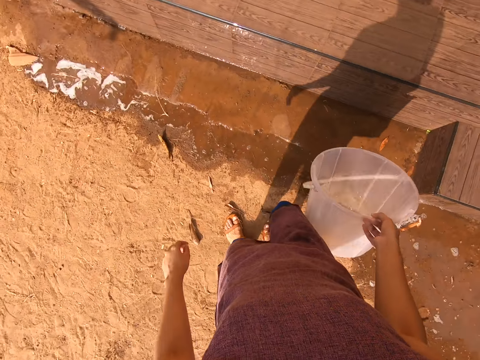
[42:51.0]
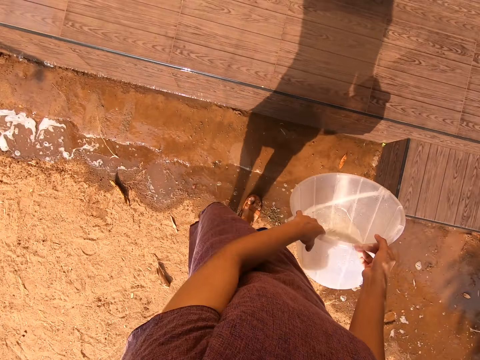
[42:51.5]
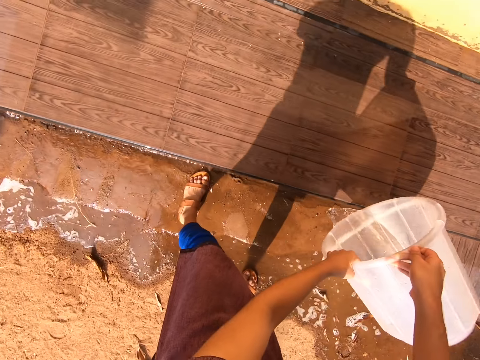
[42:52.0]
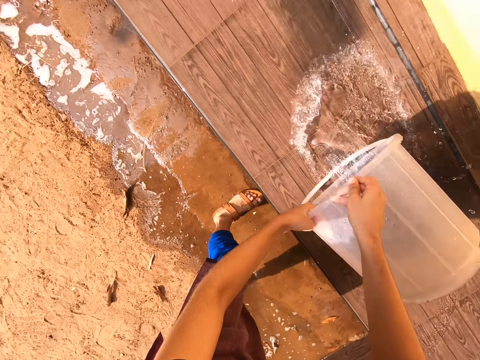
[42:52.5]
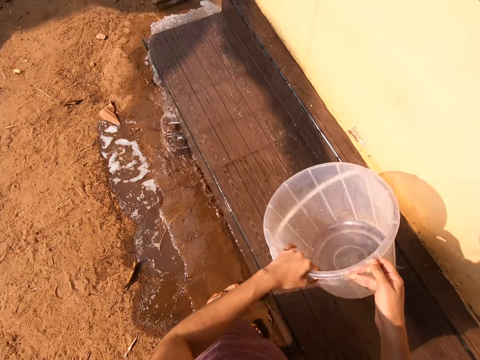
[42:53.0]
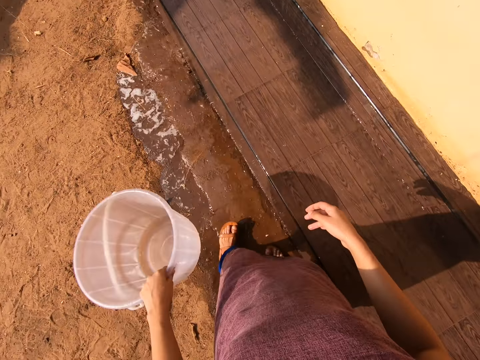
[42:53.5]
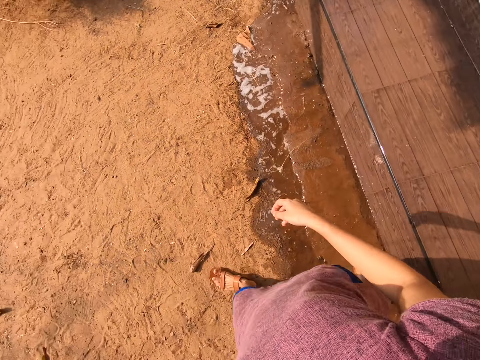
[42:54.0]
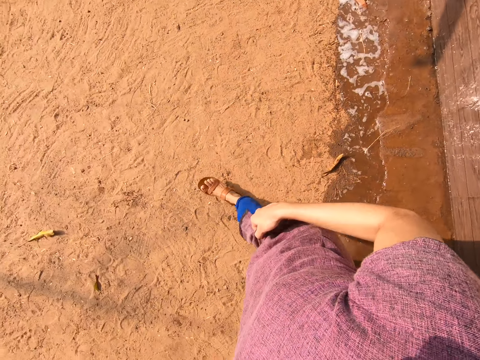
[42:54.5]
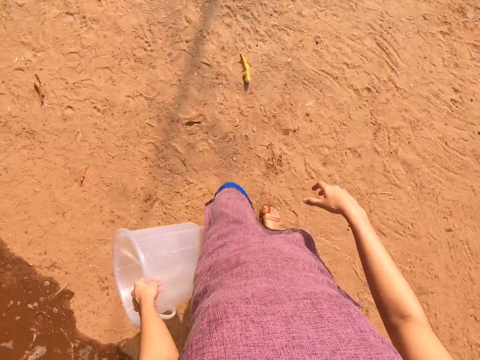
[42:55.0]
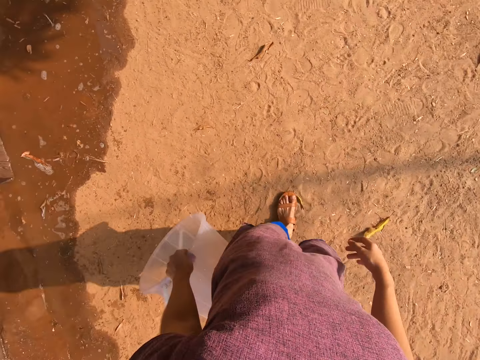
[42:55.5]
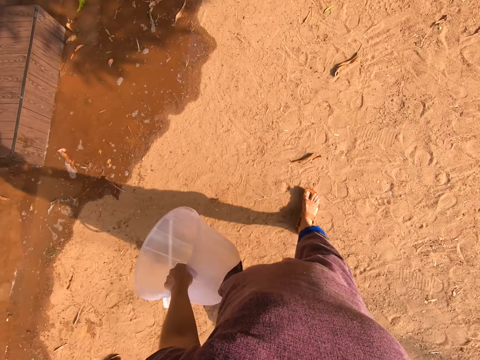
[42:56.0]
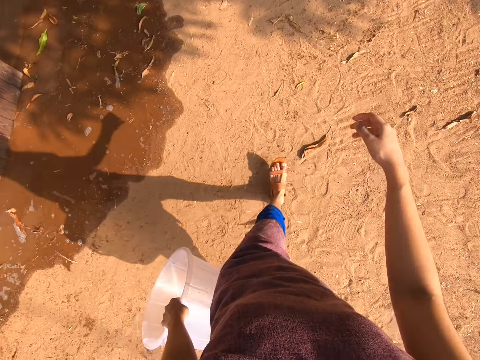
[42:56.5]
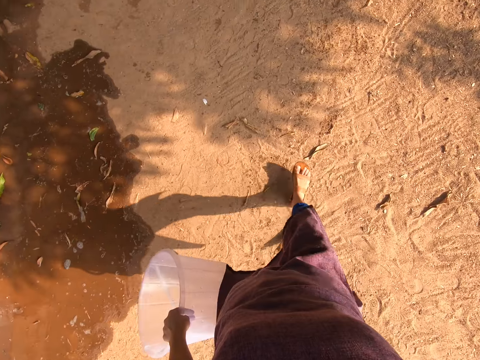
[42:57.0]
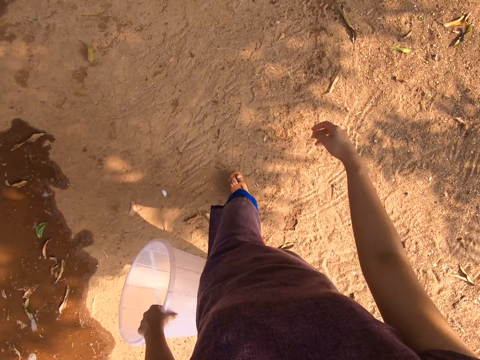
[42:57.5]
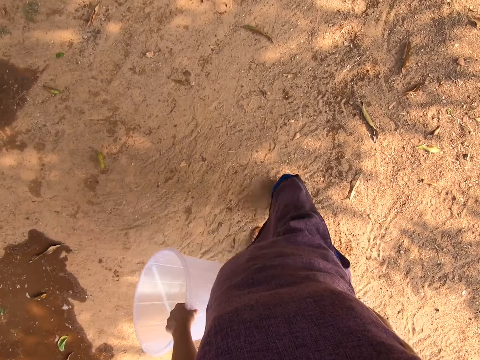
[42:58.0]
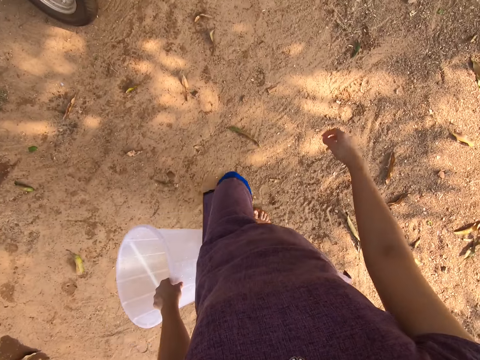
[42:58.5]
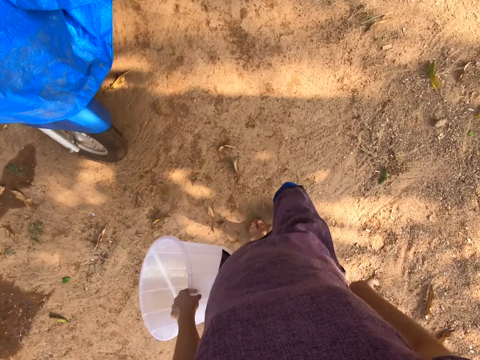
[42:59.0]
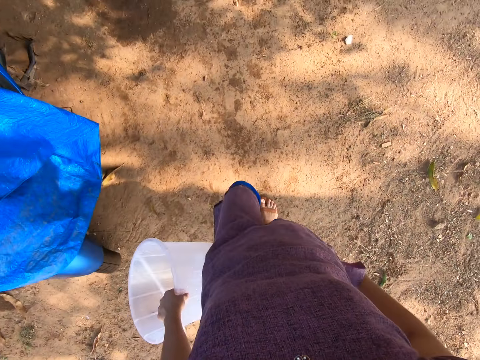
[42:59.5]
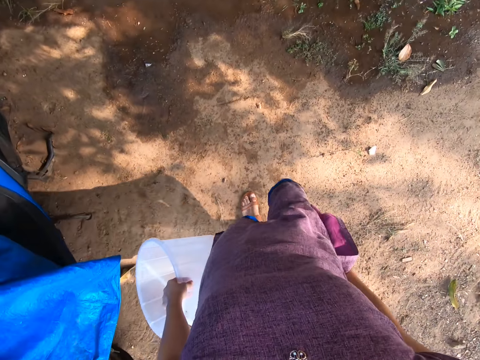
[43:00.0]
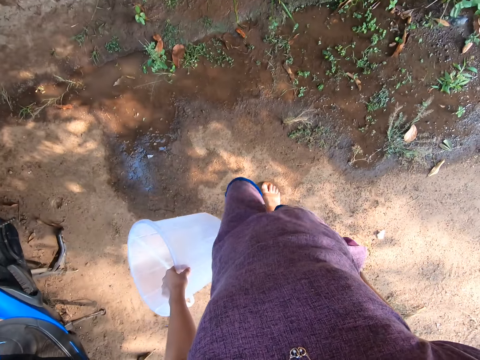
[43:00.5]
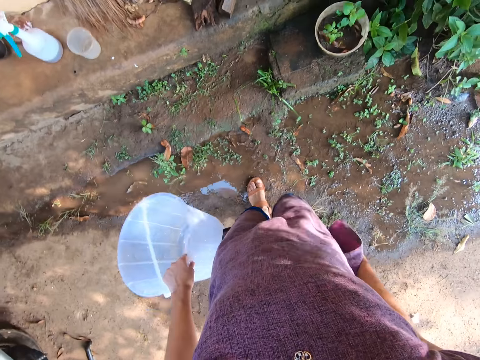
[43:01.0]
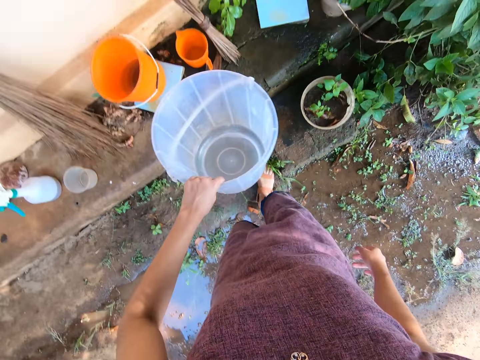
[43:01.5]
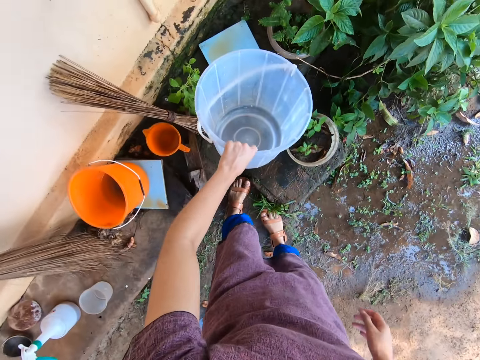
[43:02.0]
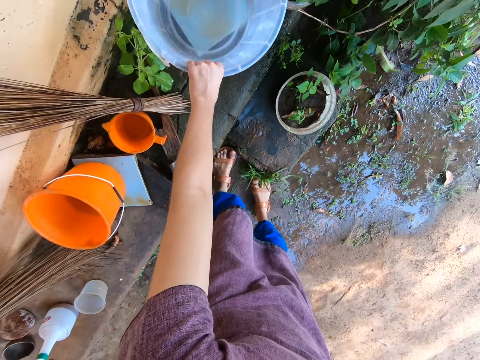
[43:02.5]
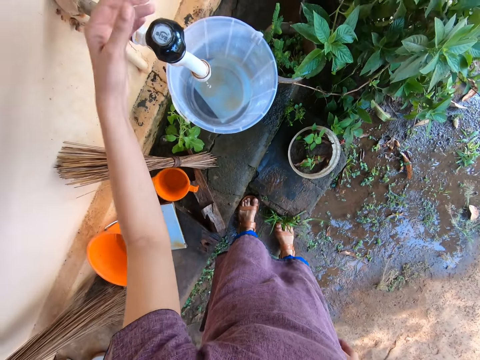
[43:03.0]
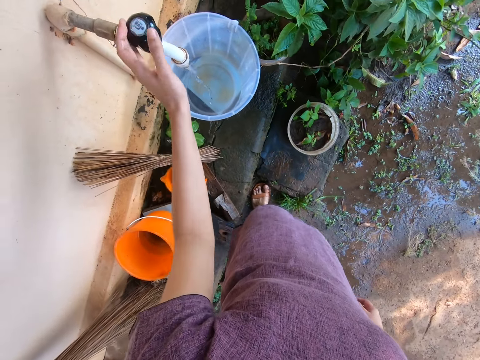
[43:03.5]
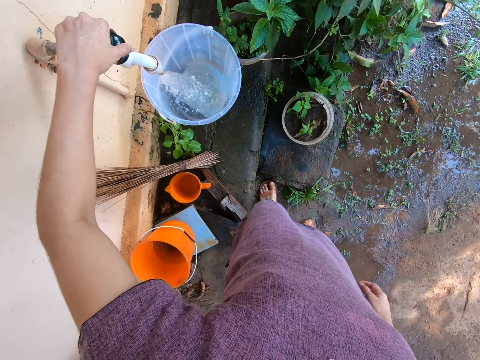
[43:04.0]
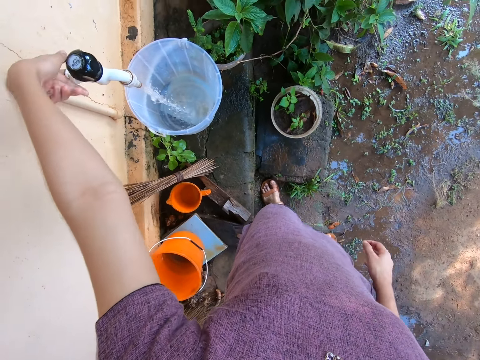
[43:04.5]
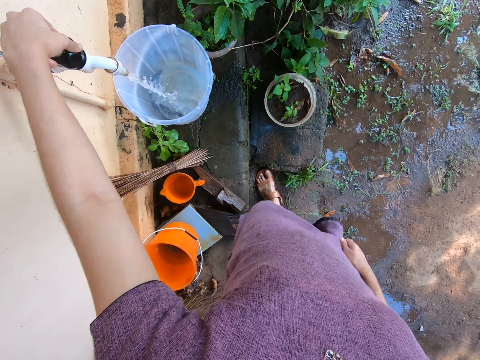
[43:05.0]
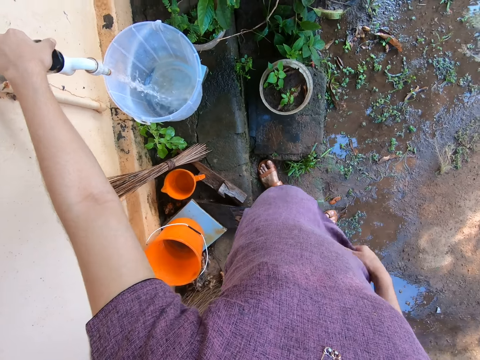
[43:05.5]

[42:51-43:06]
The camera wearer holds the bucket with both hands. She pours water on the wooden pavement from the bucket of water with both hands. She holds the bucket with her left hand. She walks on the ground towards the tap. She drops the bucket on the ceramic pavement under the tap with her left hand. She turns on the tap on the wall with her left hand.

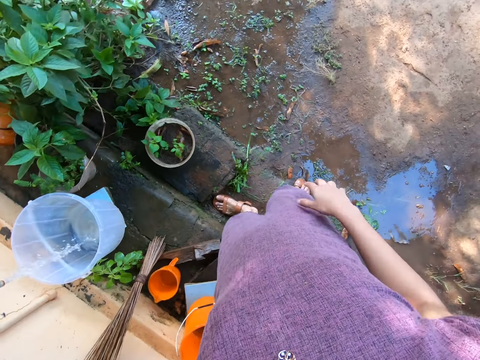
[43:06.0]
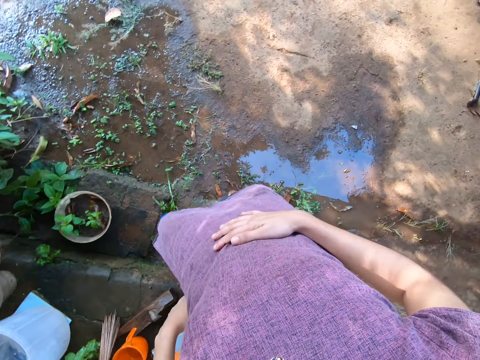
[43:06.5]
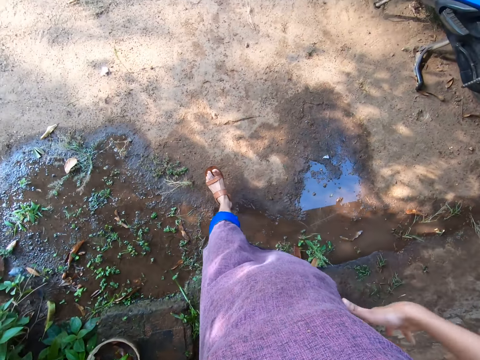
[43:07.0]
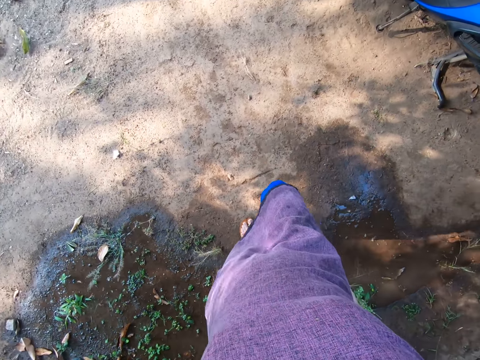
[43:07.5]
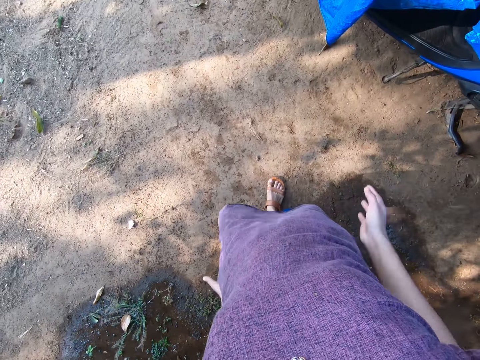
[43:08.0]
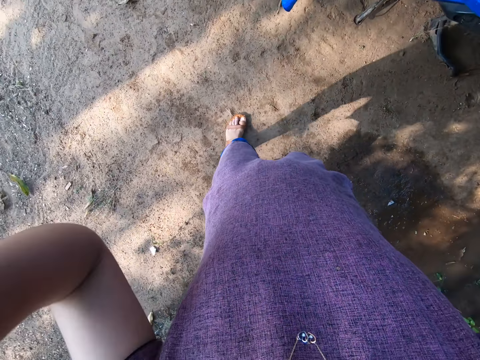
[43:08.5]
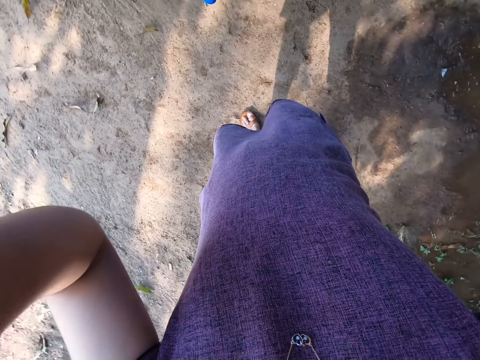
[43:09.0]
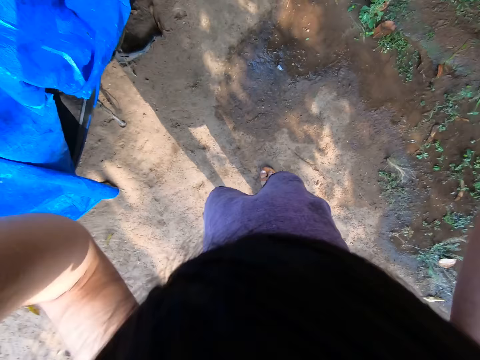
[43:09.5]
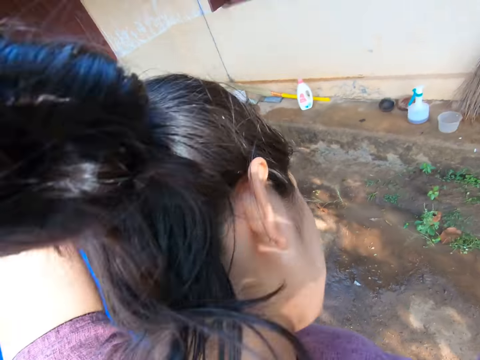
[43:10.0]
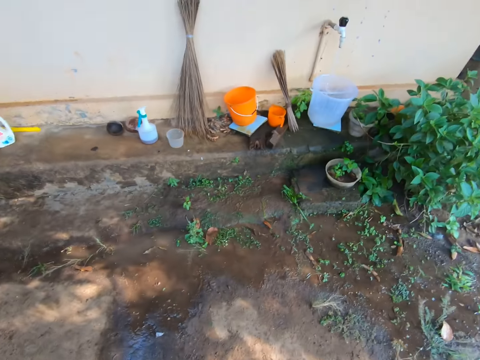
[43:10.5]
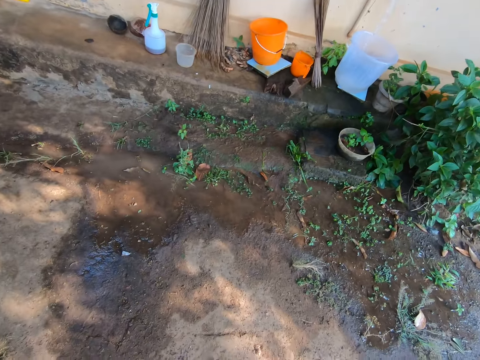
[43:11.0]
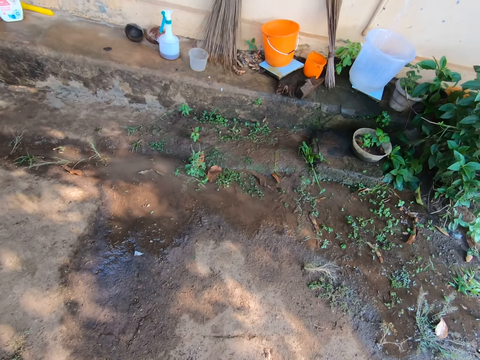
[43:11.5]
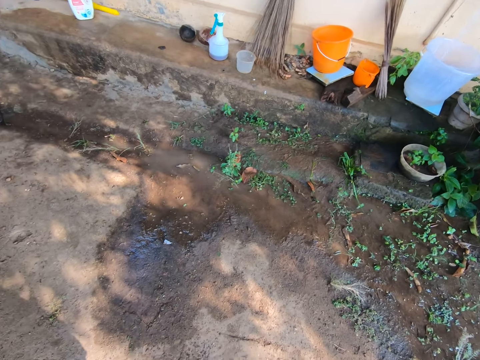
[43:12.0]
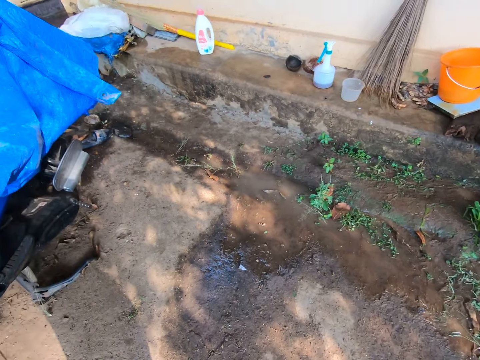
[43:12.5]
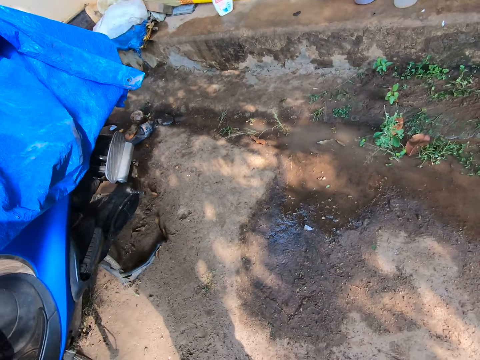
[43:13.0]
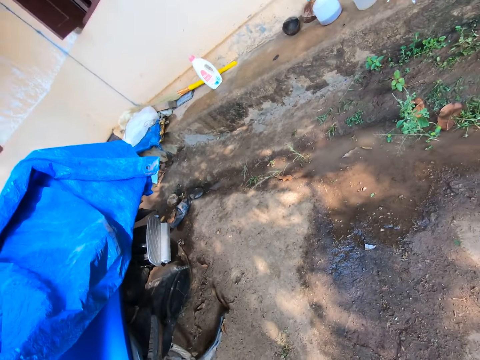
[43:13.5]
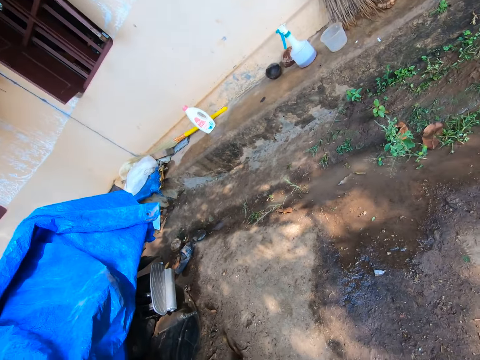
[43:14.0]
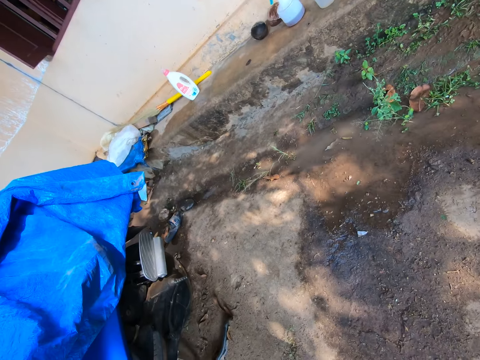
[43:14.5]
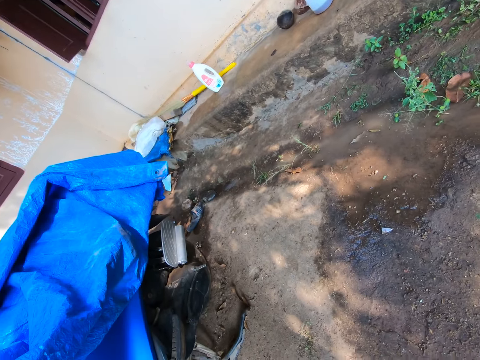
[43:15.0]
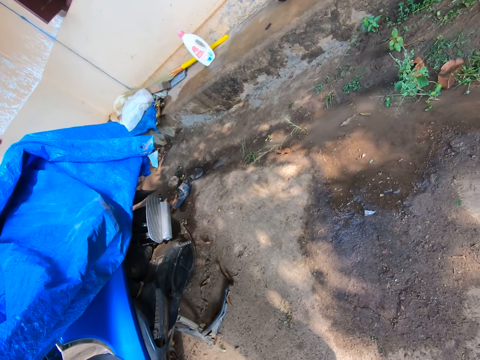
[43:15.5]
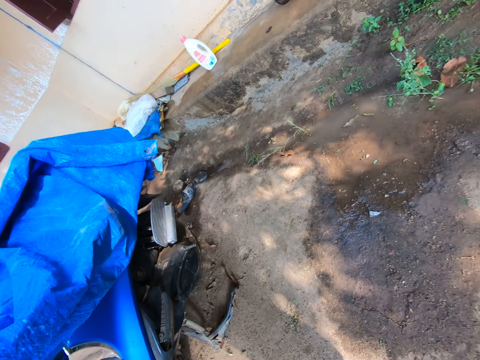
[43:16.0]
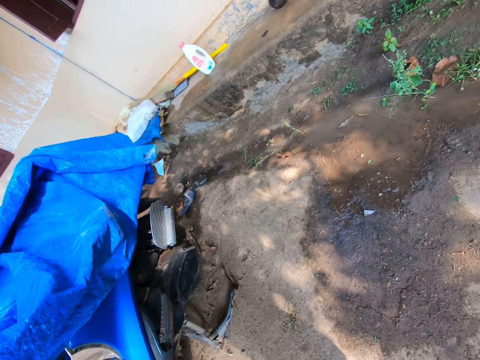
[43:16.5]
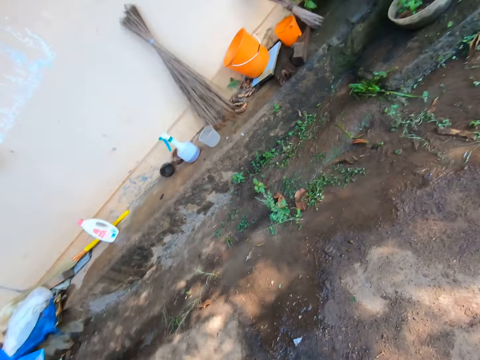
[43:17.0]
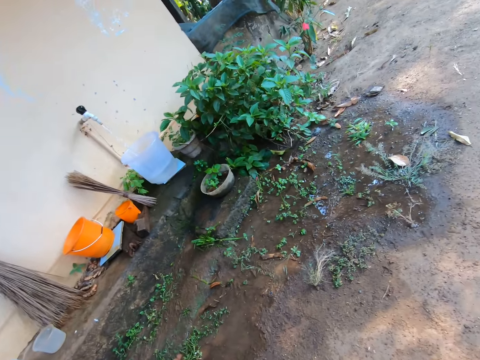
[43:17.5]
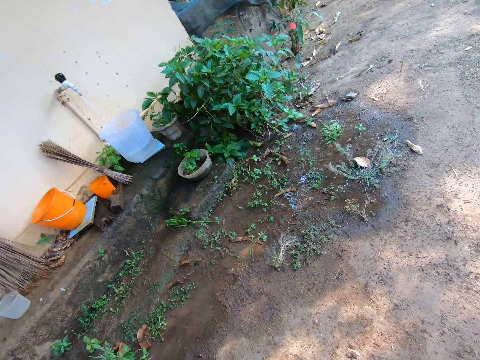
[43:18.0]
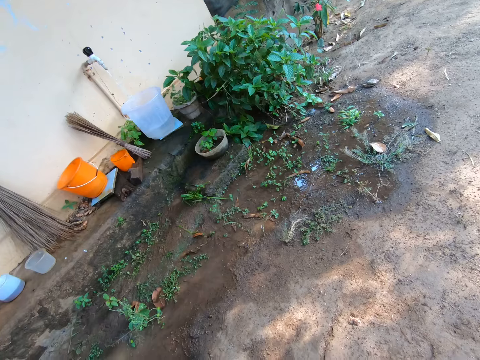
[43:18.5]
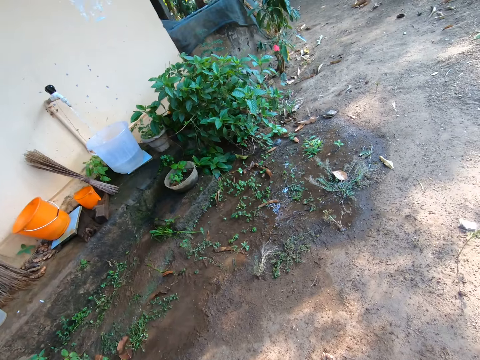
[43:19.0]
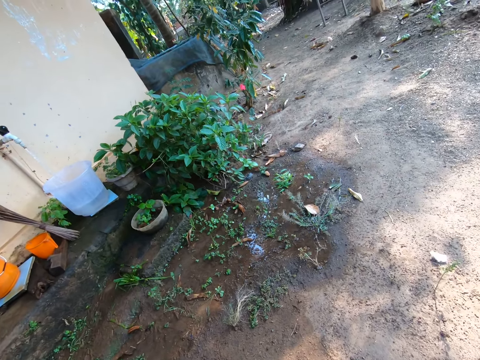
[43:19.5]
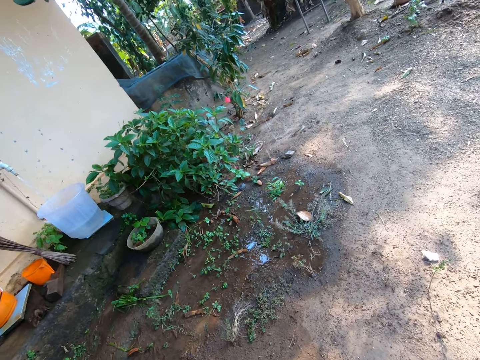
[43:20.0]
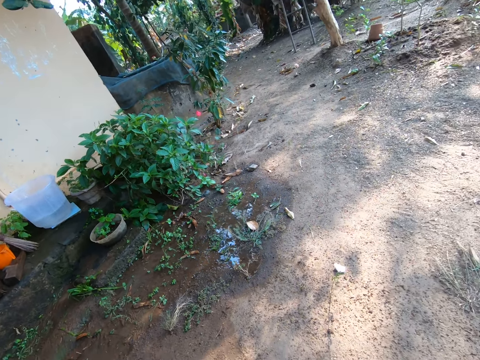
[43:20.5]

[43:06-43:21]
The camera wearer walks. She moves both hands towards her head. She adjusts the camera. She looks around.
